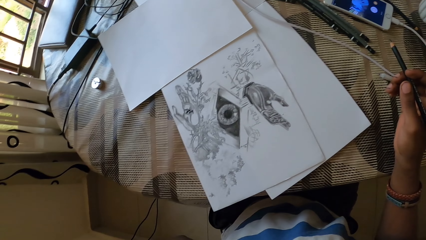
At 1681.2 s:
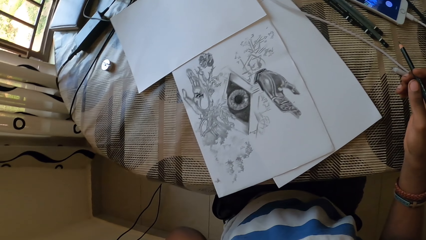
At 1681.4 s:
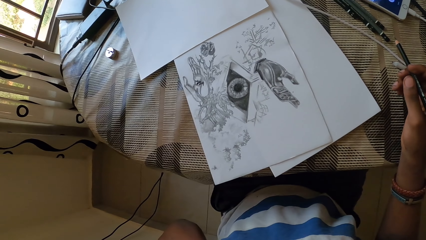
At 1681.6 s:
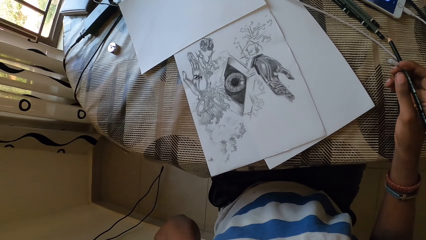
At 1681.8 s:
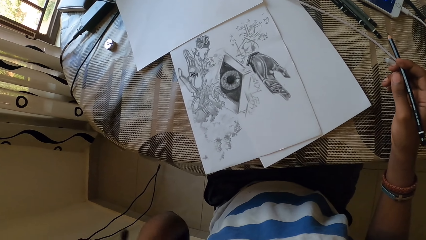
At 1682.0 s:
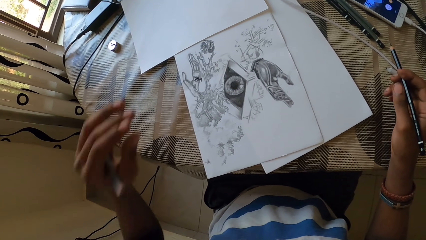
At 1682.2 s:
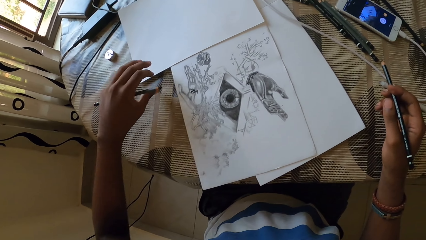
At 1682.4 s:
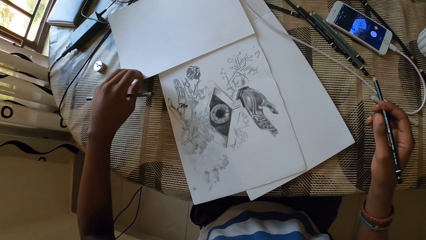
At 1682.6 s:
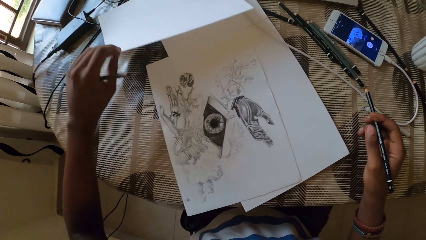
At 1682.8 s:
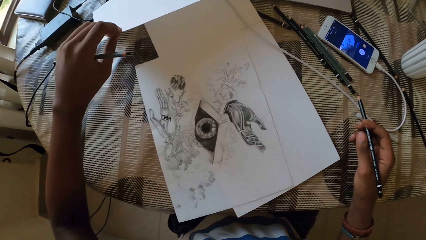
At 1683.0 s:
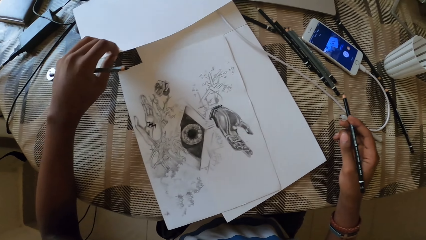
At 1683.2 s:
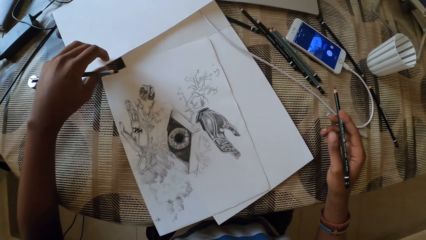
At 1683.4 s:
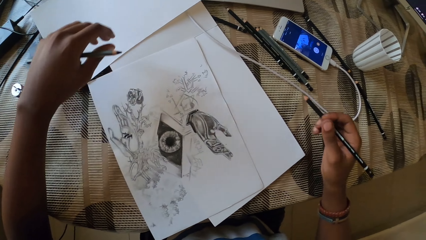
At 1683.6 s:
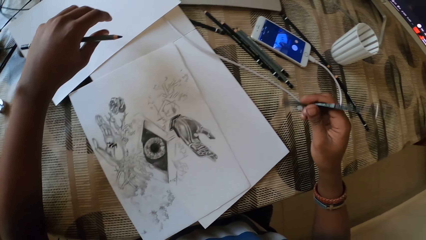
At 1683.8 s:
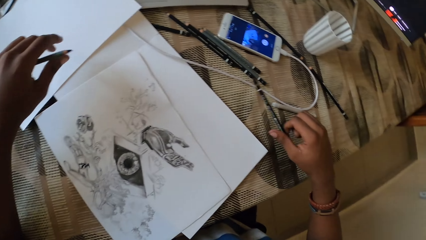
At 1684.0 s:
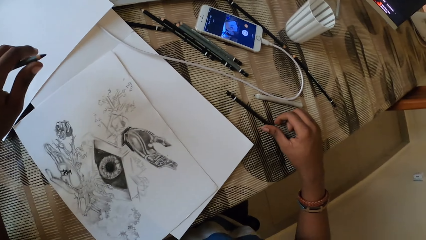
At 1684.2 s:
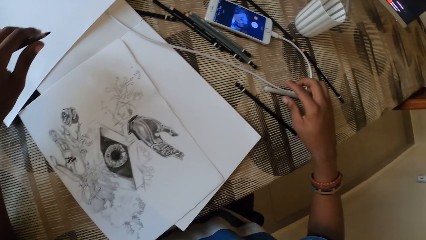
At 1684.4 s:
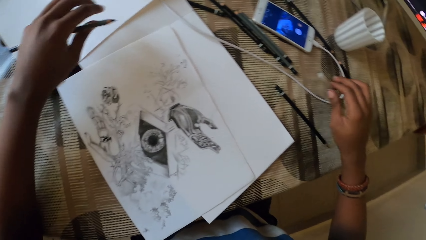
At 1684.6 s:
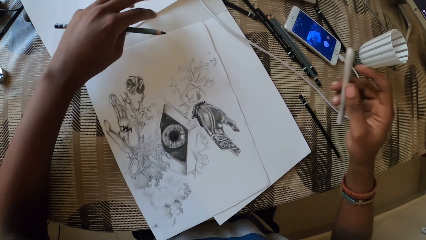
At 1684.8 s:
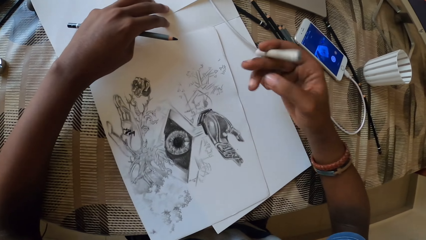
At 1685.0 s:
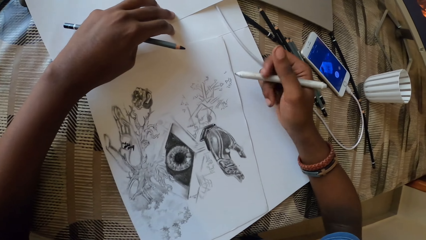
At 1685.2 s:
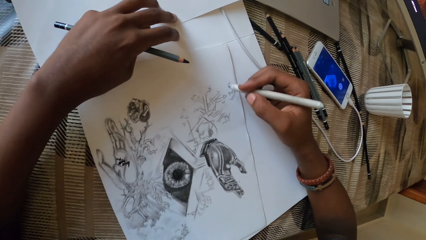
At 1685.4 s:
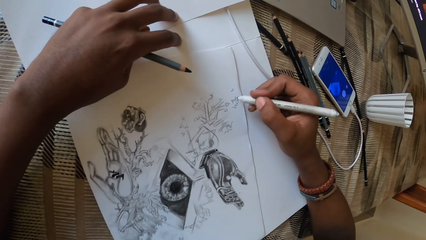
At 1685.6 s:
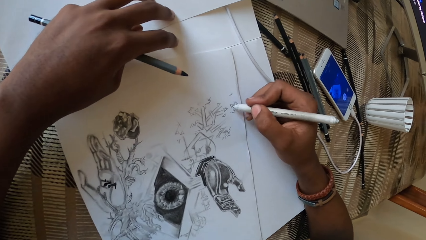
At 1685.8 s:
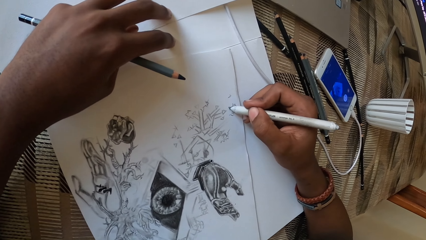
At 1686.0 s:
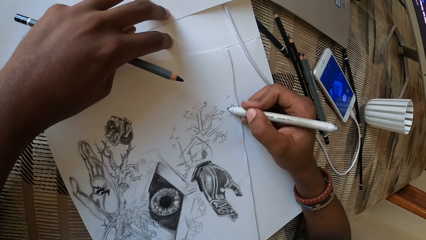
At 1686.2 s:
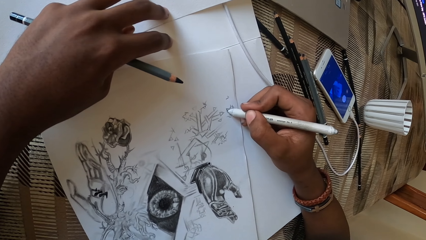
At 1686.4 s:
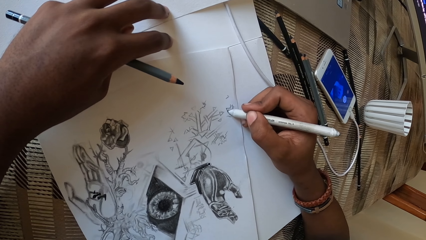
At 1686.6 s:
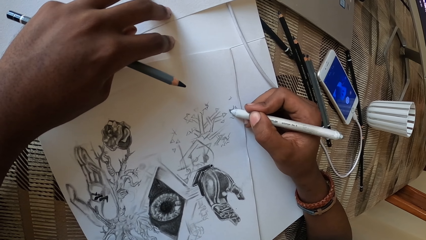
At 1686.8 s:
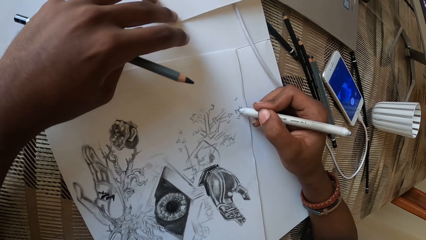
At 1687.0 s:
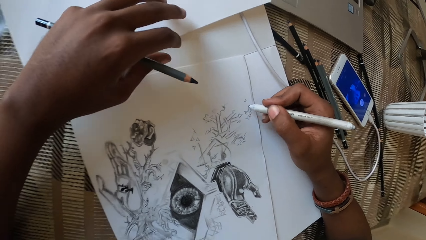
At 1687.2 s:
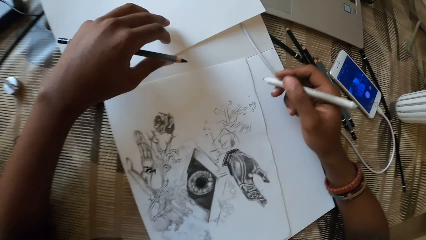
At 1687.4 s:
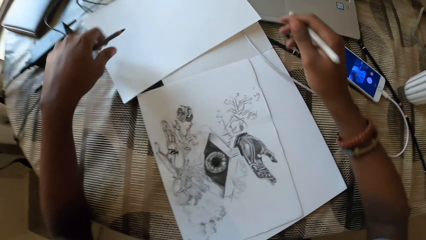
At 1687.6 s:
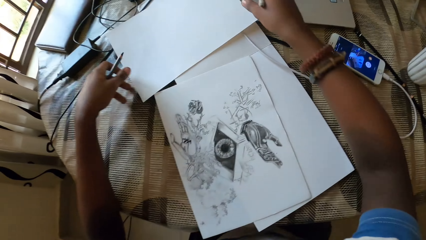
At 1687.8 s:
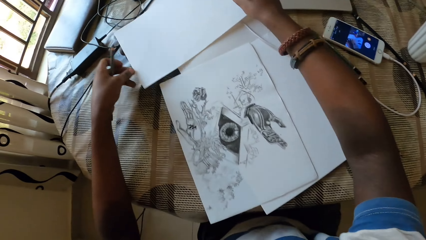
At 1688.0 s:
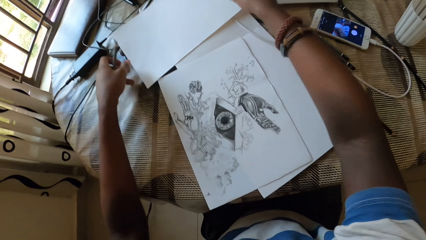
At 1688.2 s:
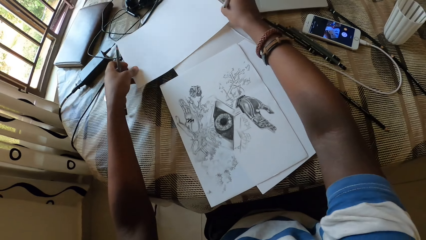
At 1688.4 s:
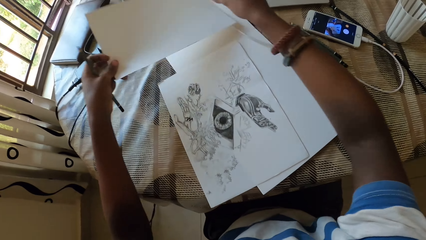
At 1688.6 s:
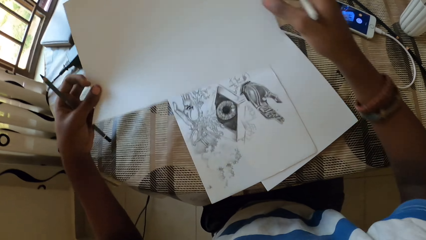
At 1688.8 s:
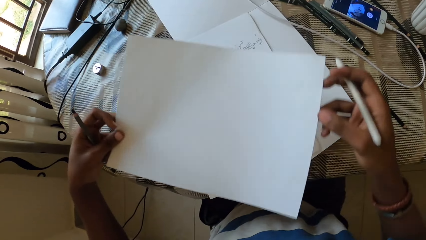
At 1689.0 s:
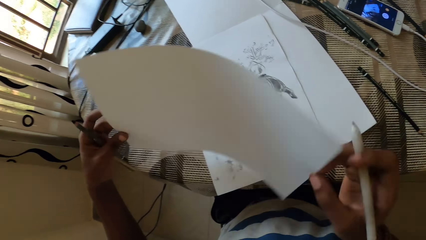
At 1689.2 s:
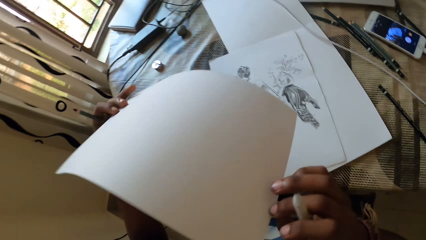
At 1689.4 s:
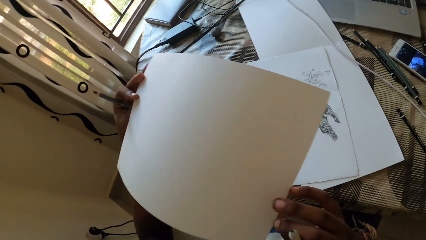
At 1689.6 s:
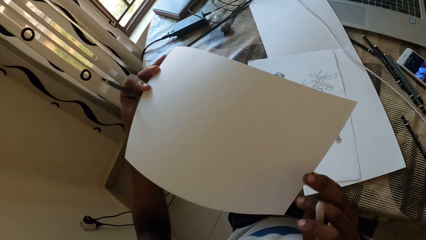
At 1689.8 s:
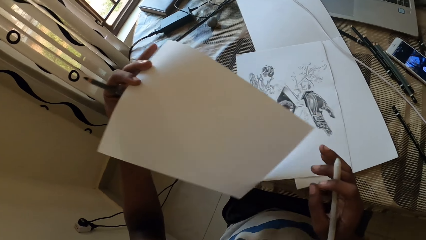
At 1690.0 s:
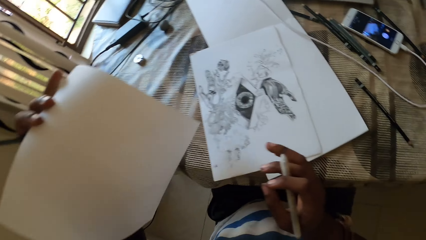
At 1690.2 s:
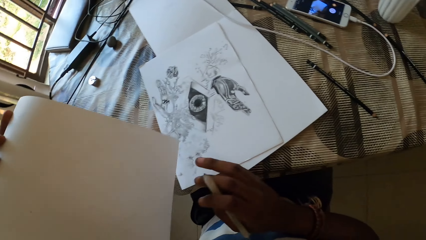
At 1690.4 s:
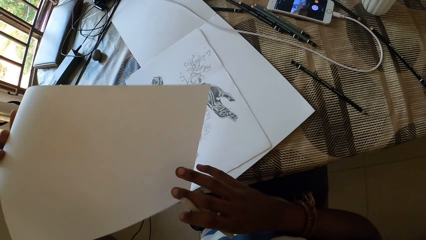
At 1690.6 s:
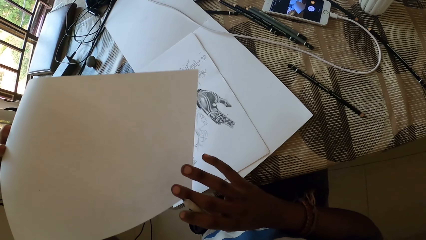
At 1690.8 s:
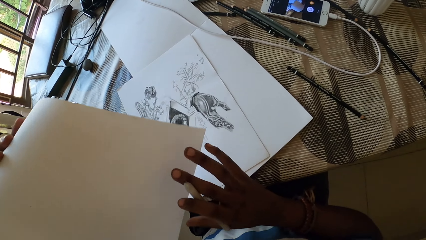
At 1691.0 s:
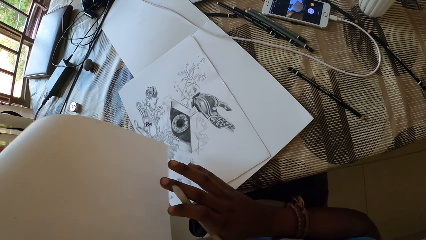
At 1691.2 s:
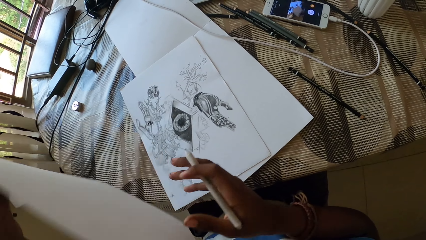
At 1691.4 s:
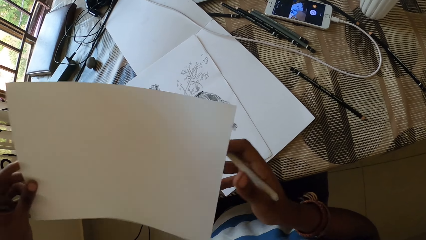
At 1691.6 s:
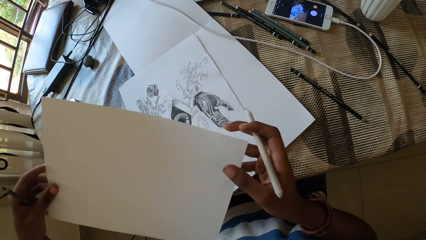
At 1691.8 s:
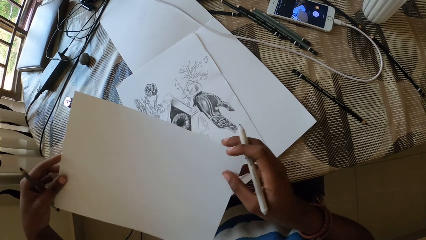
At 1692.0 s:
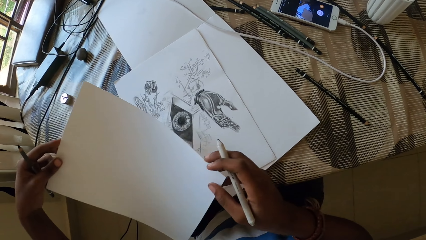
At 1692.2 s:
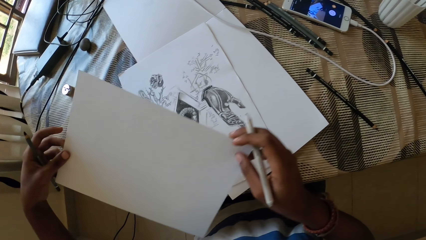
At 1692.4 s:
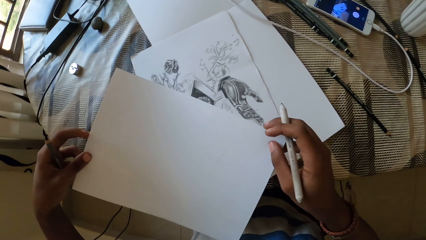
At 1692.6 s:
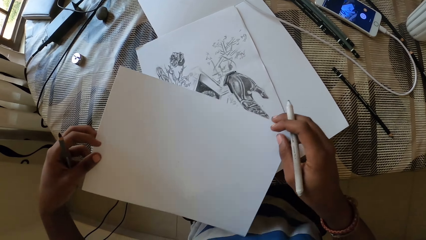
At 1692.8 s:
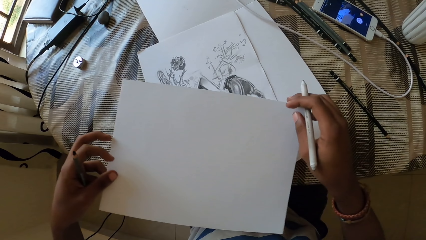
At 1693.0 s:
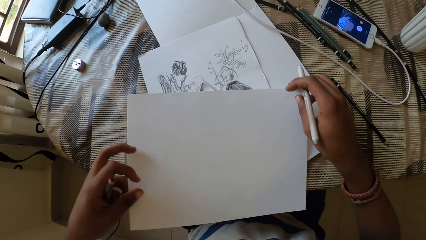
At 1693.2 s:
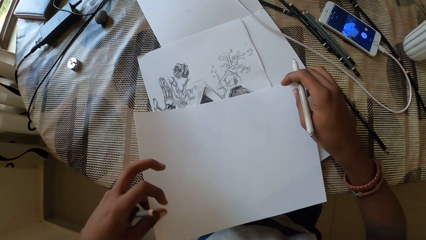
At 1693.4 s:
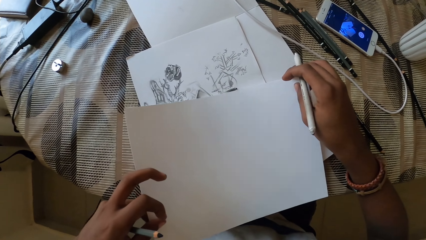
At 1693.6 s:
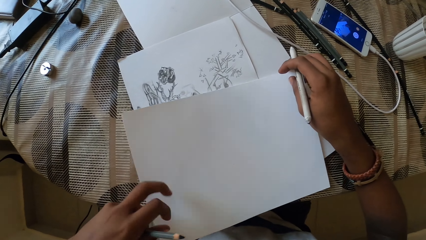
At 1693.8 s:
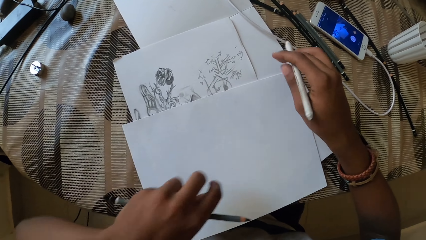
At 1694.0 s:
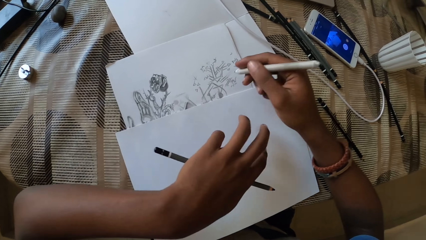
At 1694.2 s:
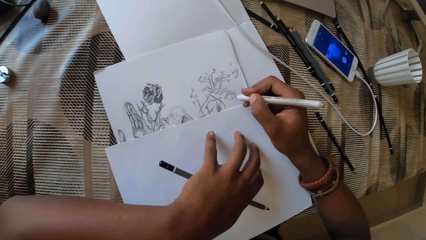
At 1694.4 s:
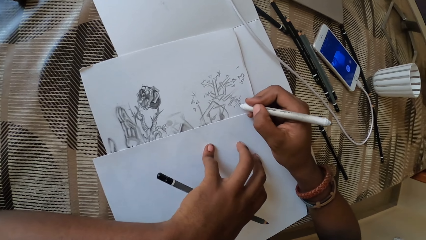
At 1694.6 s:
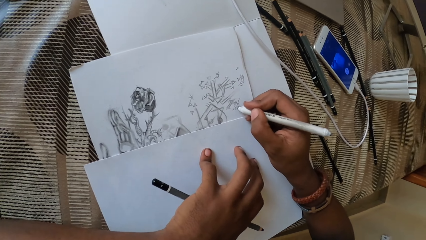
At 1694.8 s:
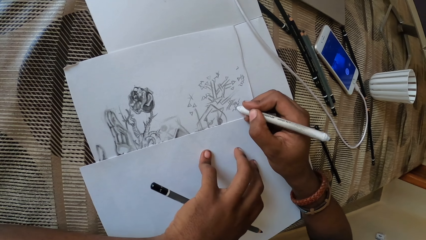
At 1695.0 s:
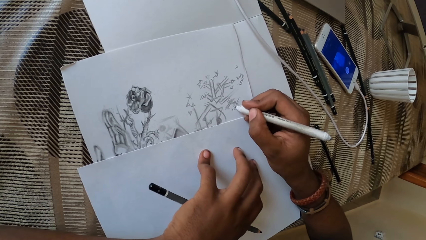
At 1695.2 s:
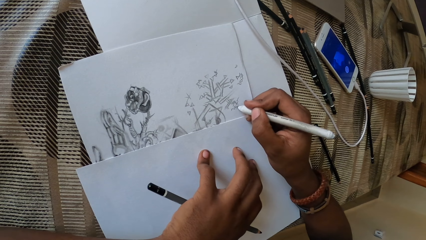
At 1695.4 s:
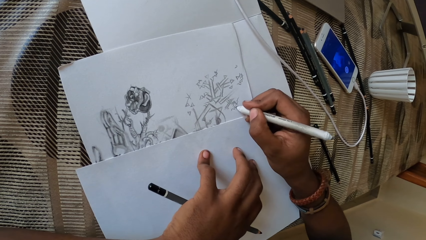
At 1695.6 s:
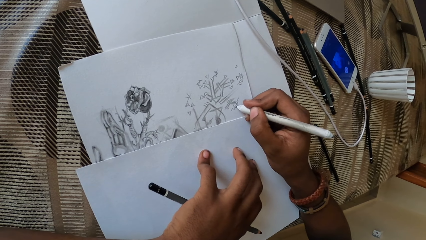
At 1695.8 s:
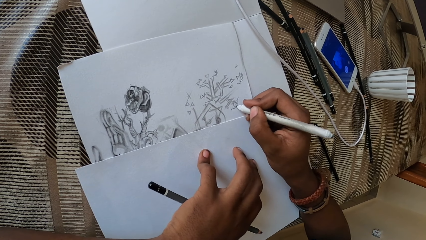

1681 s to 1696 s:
The camera wearer picks the piece of paper on top of the table. They move the paper on the table. They put the paper on top of the table. They put the pencil on top of the table. They pick the pencil on top of the table. They draw on the piece of paper with the pencil. They pick the piece of paper on top of the table. They stare at the piece of paper. They put the piece of paper on top of the table. They draw on the piece of paper with the pencil.
